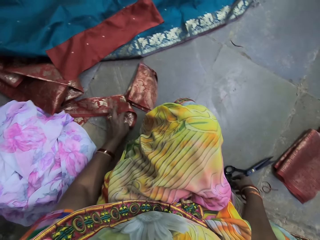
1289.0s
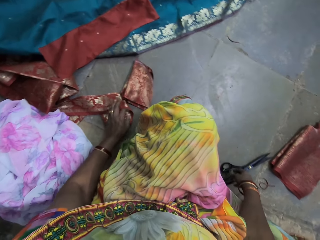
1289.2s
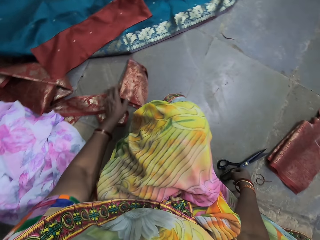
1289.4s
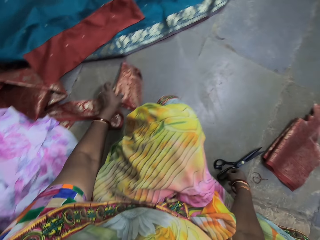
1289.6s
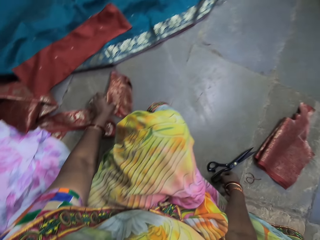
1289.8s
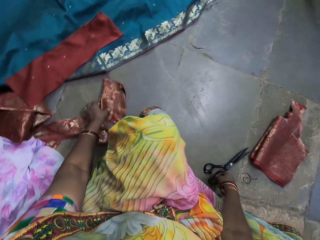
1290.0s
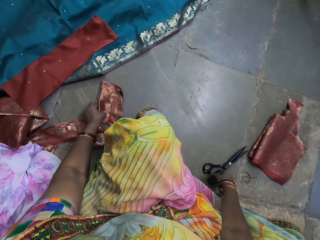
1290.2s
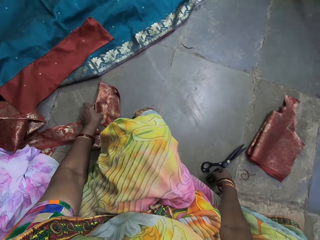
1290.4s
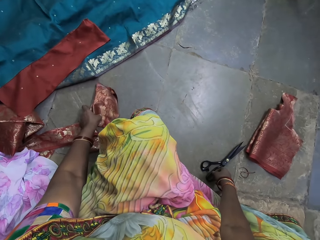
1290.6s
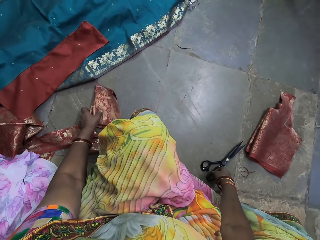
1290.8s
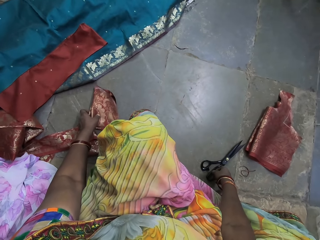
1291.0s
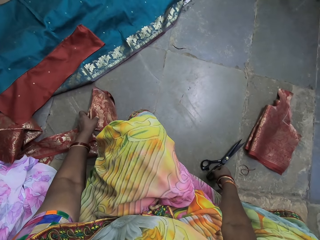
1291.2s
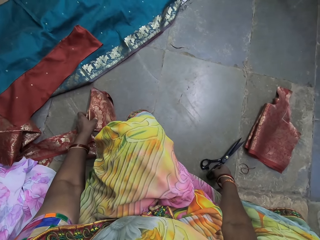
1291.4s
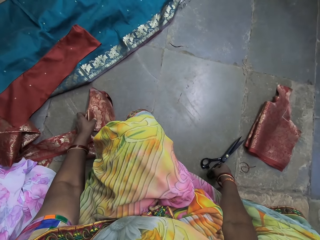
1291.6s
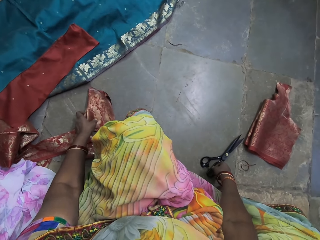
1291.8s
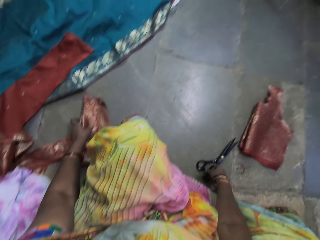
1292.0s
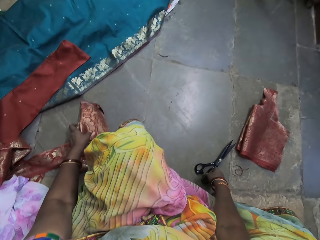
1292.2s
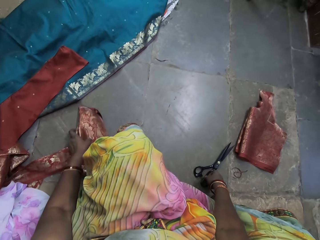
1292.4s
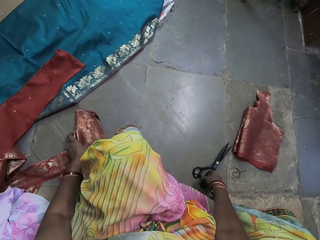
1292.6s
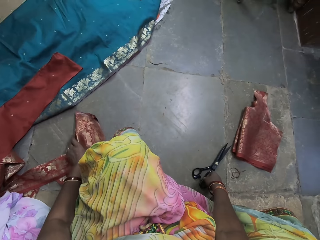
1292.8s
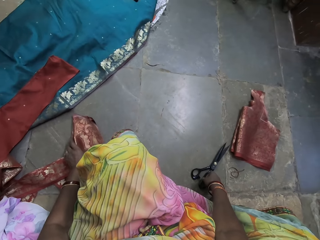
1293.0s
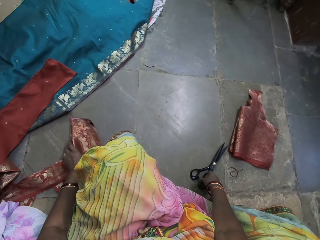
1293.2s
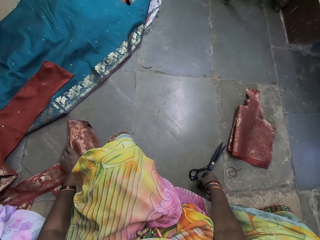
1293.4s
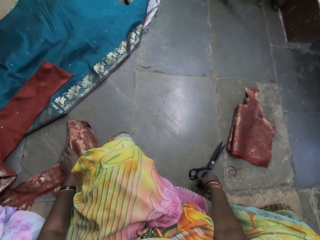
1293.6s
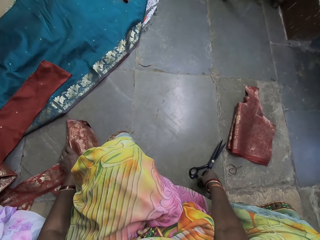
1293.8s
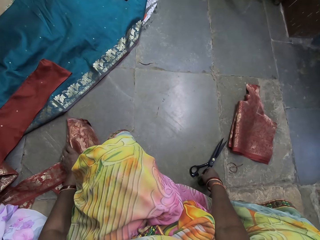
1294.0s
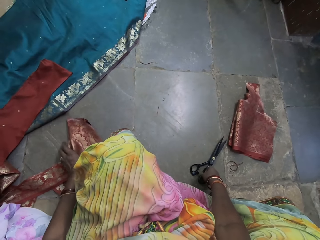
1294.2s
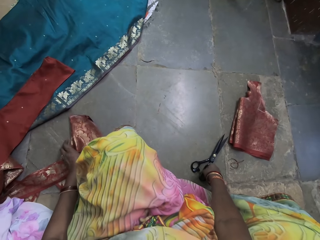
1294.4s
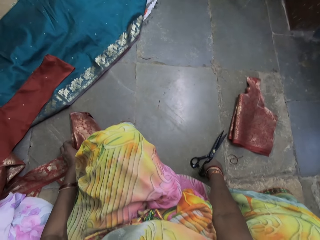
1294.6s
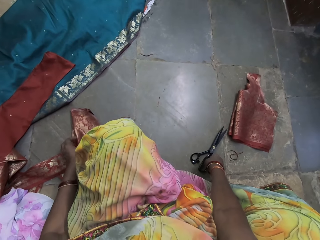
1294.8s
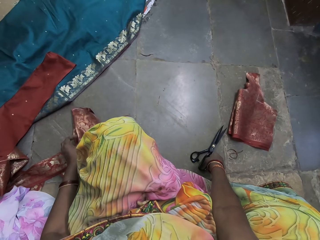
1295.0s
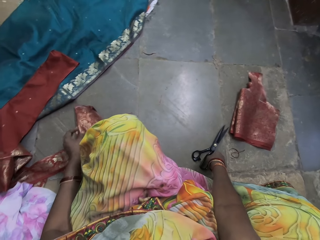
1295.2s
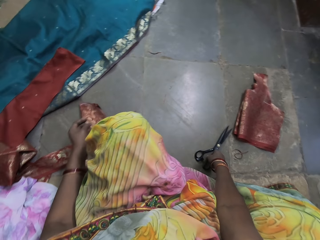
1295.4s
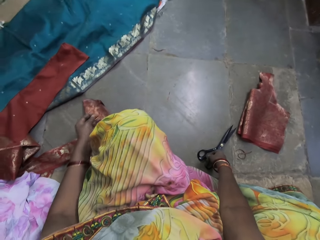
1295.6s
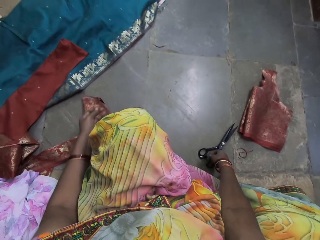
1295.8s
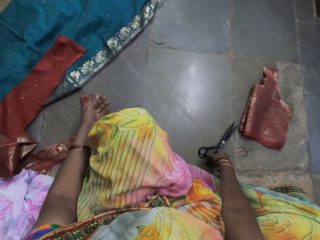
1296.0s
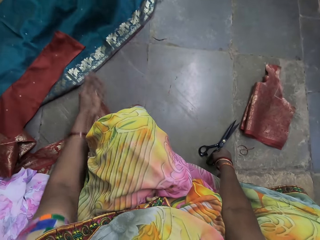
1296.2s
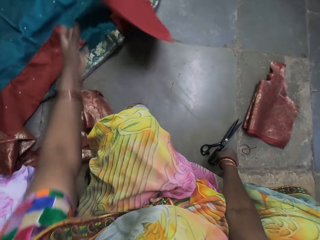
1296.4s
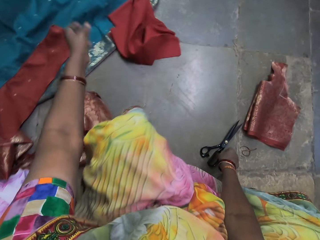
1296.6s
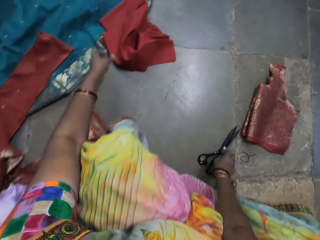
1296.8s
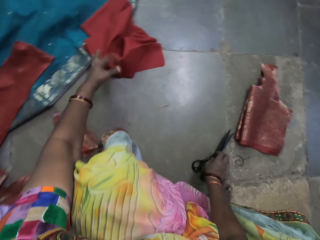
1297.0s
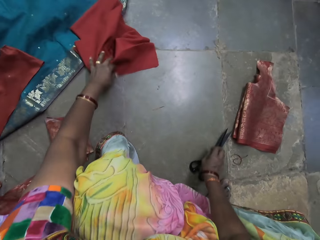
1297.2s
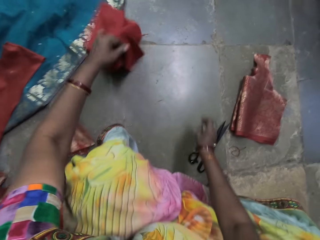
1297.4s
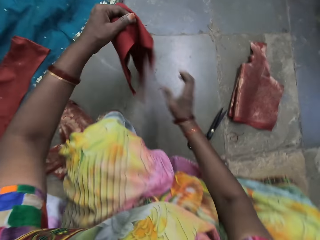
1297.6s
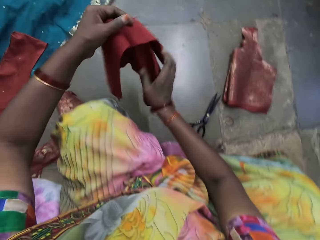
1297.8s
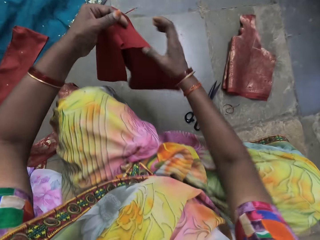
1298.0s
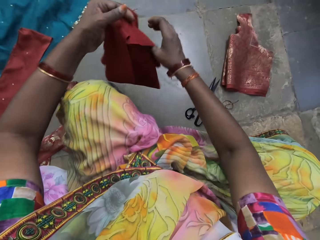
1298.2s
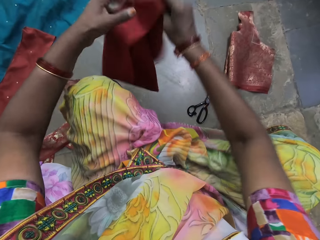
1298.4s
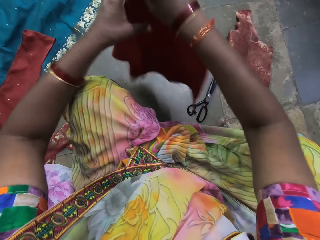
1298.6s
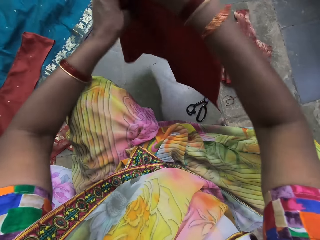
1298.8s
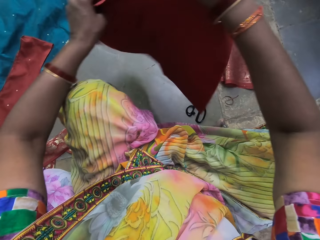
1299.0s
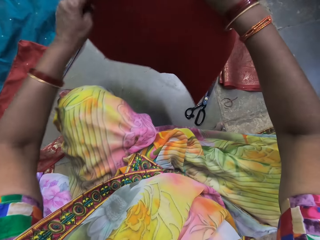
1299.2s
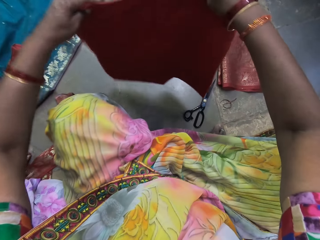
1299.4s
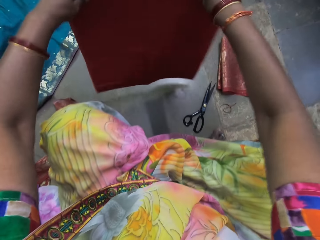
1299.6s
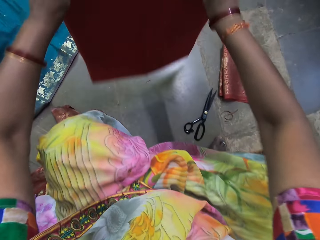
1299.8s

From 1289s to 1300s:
The camera wearer holds a fabric on the floor with her left hand. A woman drops a linen on the floor with her hands. The camera wearer picks the linen from the floor with her left hand. She spreads the linen with her hands.

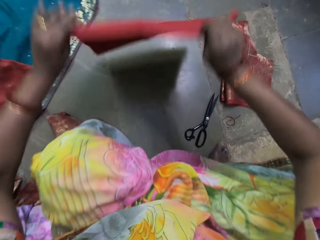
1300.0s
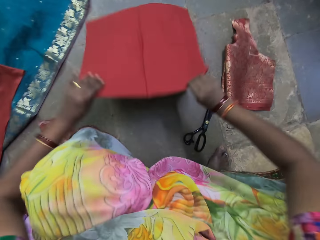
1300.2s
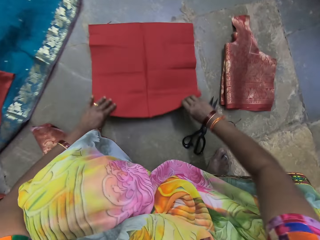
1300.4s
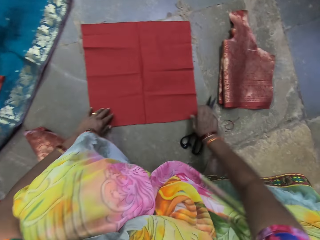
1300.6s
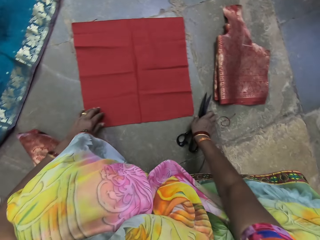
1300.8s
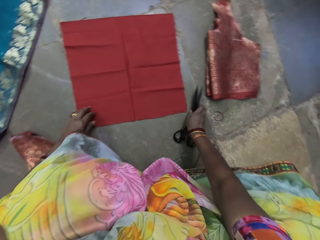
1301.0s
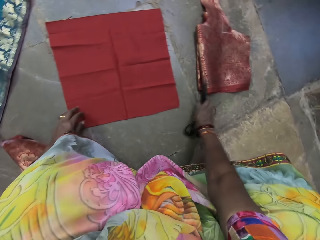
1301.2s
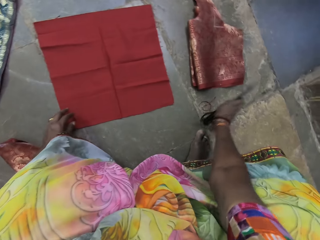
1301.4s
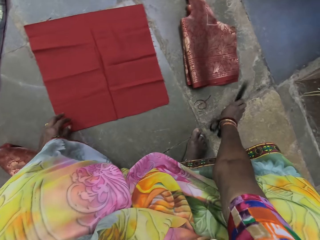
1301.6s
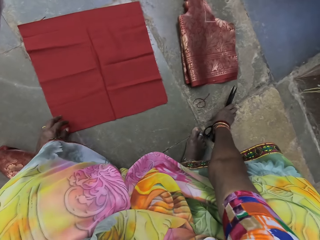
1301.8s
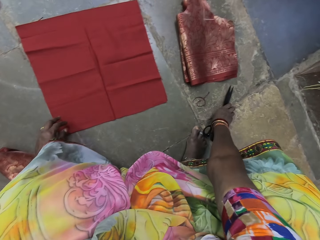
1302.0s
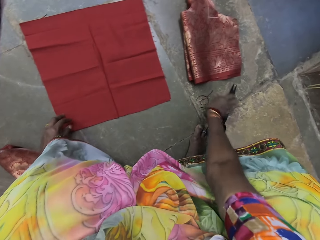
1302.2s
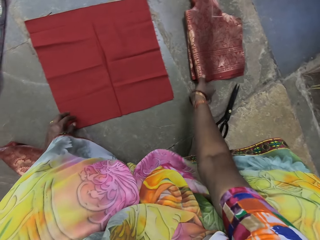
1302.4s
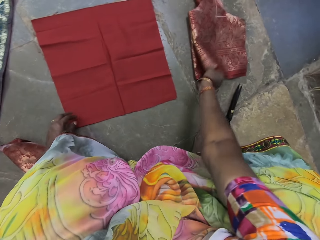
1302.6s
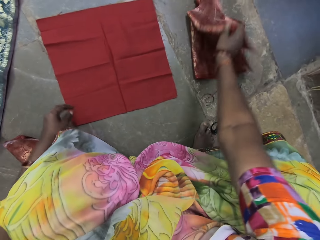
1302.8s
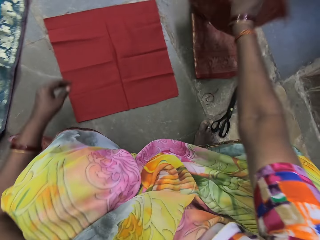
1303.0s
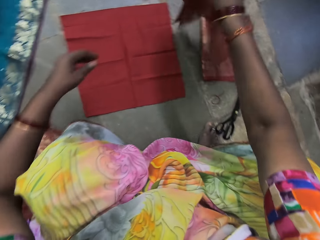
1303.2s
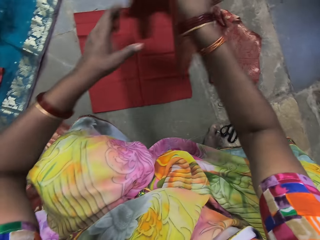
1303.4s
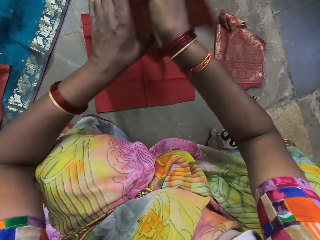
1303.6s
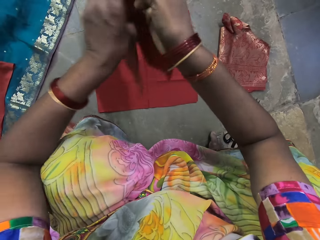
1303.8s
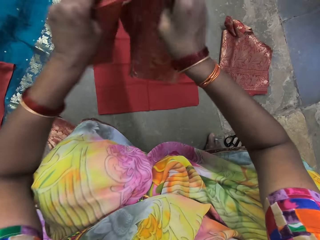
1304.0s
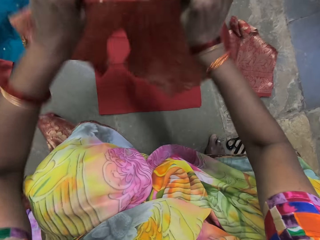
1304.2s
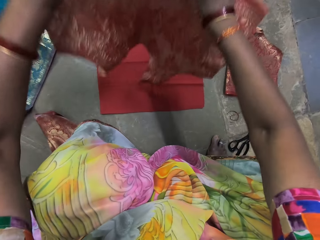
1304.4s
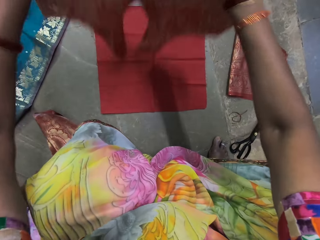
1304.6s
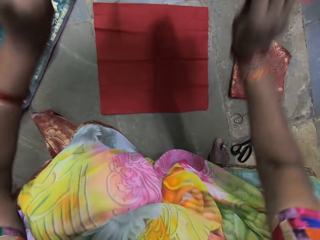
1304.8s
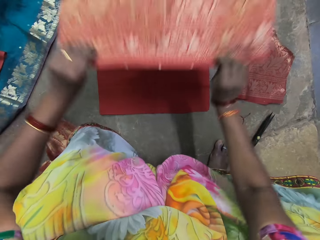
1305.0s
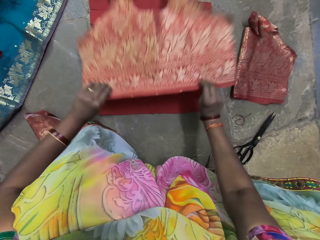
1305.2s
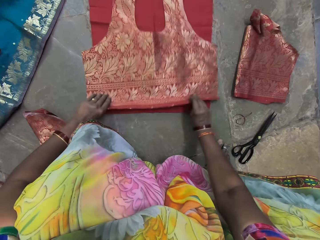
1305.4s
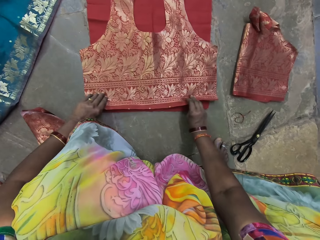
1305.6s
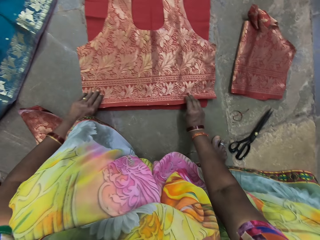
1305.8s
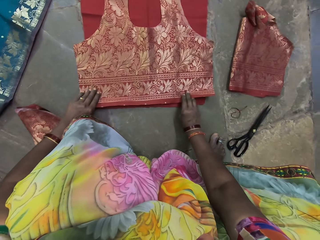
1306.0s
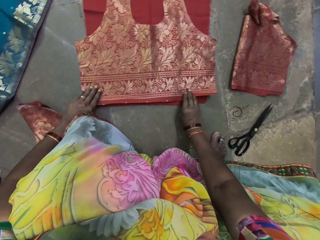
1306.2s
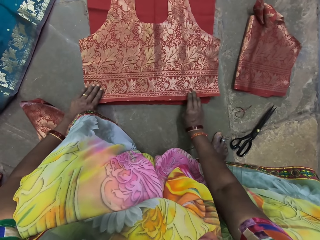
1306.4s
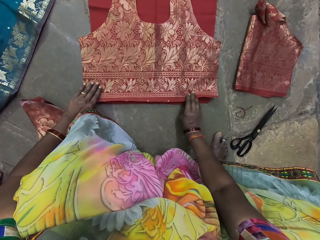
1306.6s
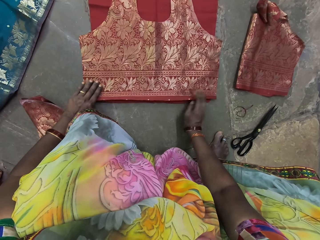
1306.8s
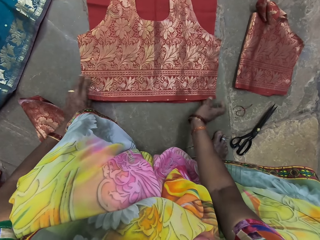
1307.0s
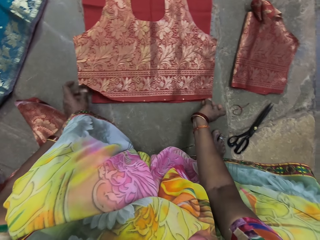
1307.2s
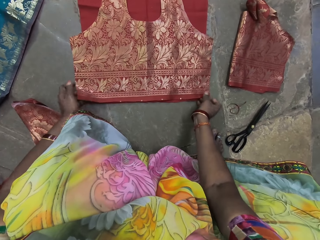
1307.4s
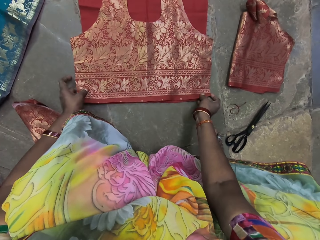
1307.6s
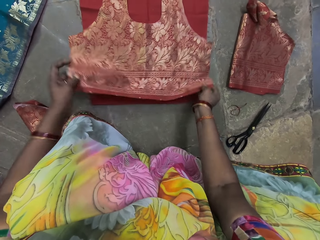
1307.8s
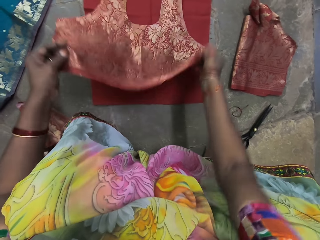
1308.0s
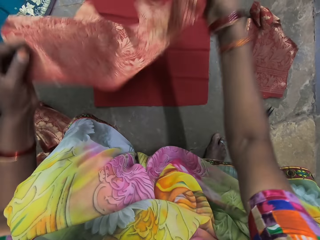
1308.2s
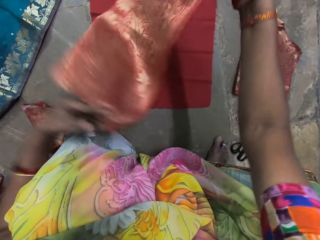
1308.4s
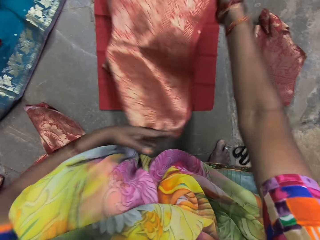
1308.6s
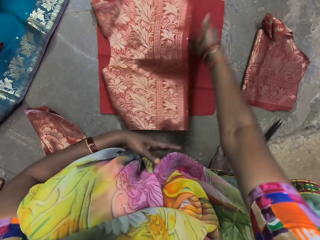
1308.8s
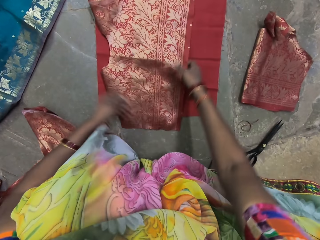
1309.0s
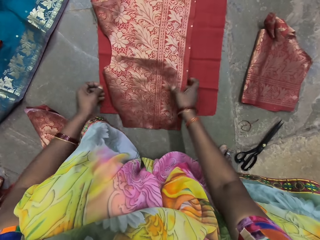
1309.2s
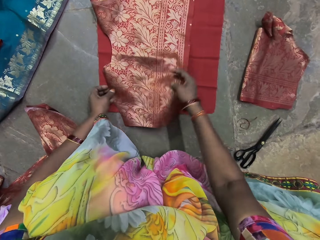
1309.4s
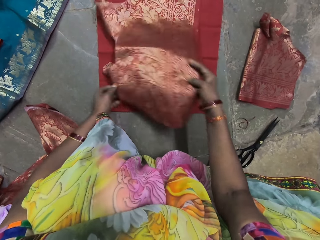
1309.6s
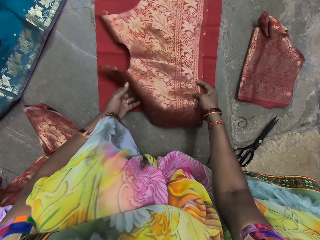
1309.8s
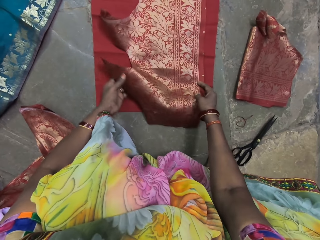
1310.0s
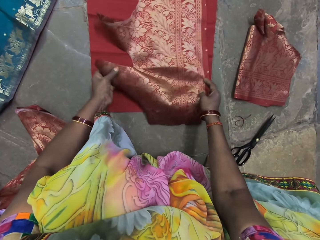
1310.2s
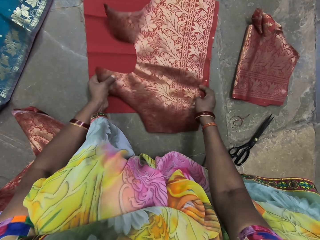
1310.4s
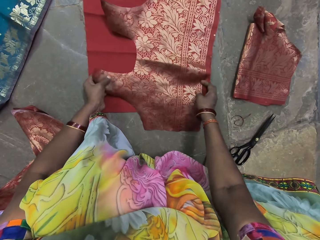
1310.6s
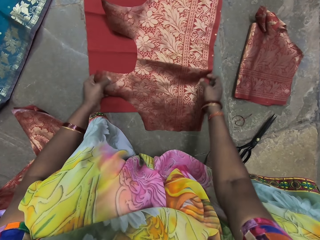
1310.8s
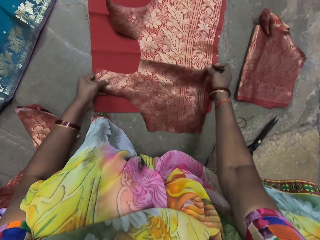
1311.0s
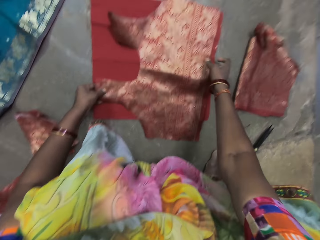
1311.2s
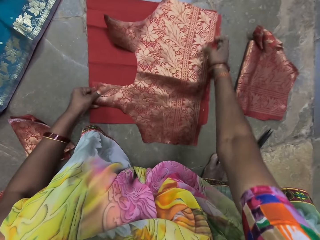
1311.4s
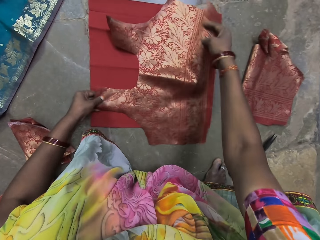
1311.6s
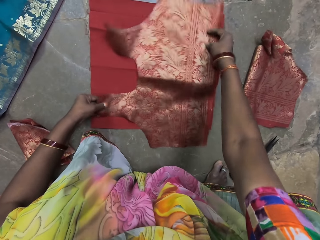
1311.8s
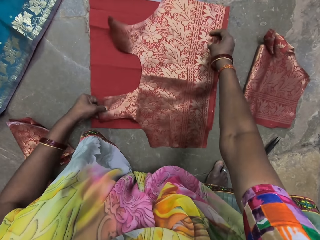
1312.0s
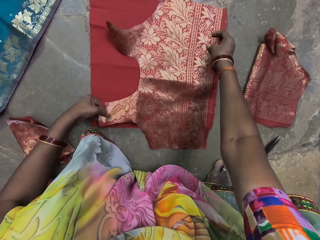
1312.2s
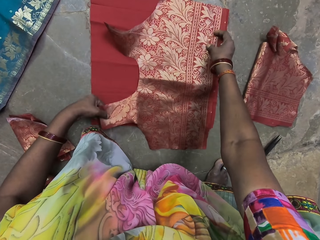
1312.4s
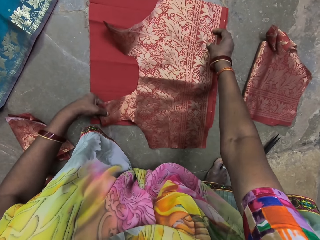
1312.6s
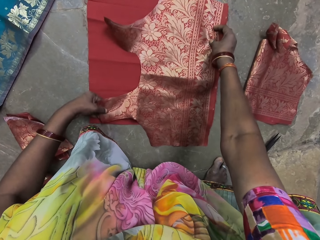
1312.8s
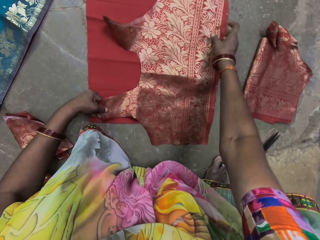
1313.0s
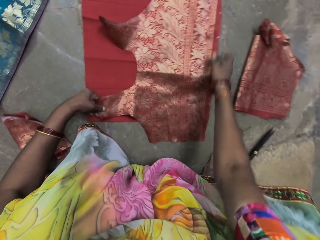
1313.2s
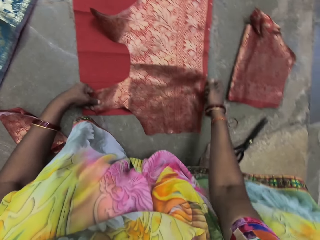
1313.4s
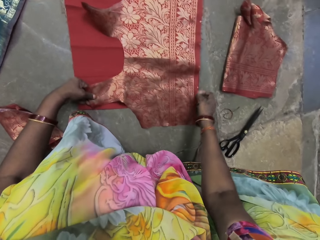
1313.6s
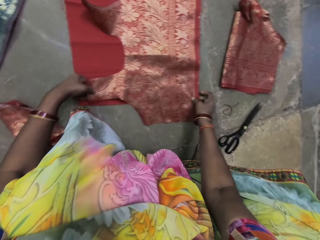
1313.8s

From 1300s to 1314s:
The camera wearer places the linen on the floor with her hands. She picks the pair of scissors from the floor with her right hand. She places the pair of scissors on the floor with her right hand. She drops a cloth. She picks the fabric from the ground with her right hand. She spreads the fabric with her hands. She places the fabric on the linen with her hands. She turns the fabric with her hands. She places the fabric on the linen with her hands. She moves the fabric on the linen with her right hand. She adjusts the fabric on the linen with her hands. She levels the cloth.
